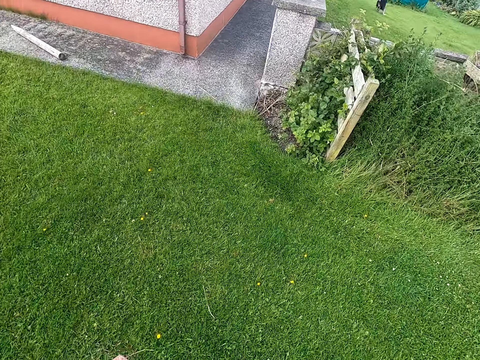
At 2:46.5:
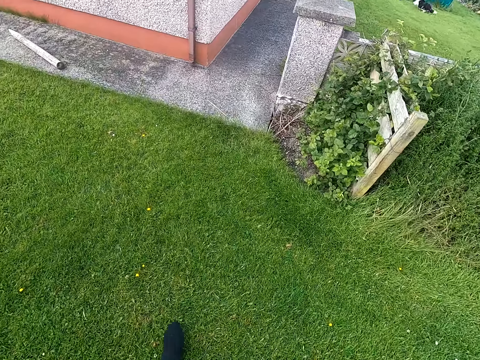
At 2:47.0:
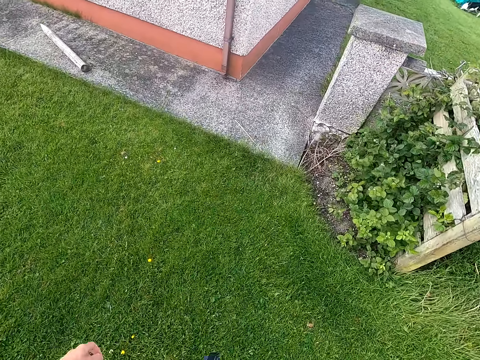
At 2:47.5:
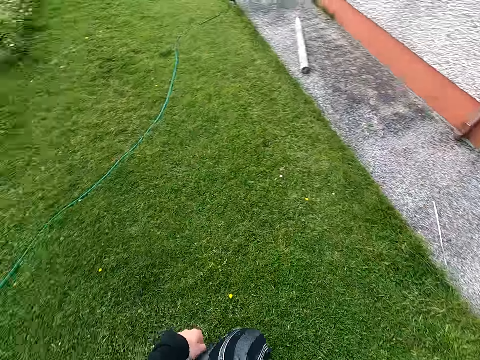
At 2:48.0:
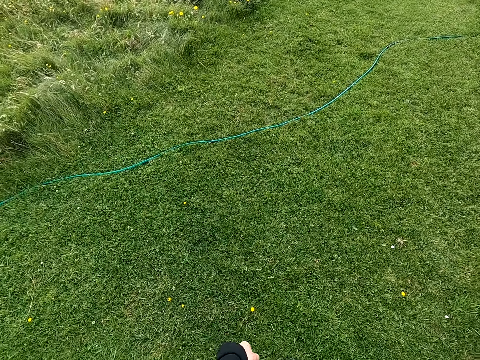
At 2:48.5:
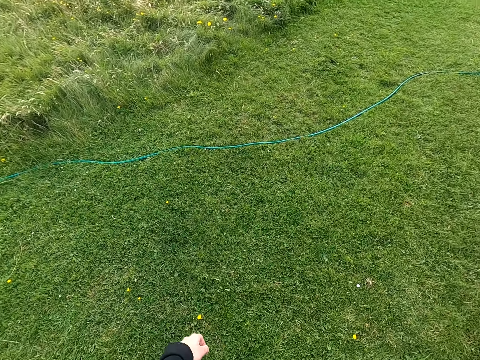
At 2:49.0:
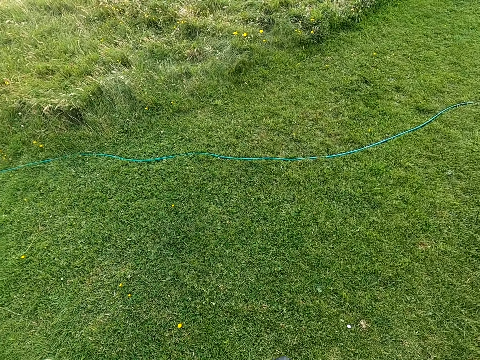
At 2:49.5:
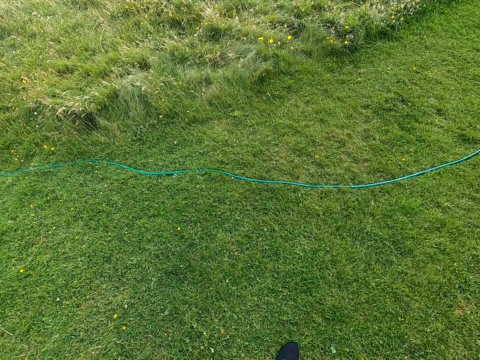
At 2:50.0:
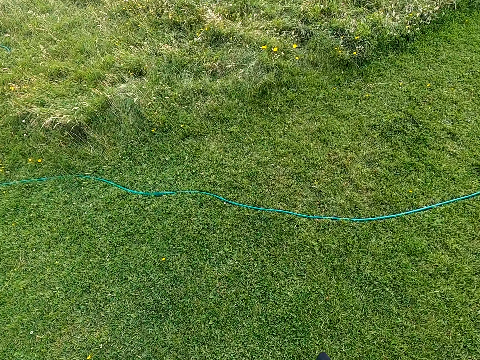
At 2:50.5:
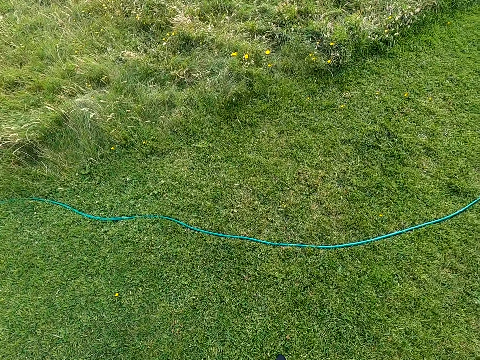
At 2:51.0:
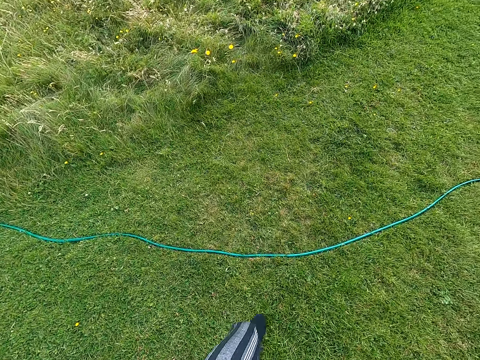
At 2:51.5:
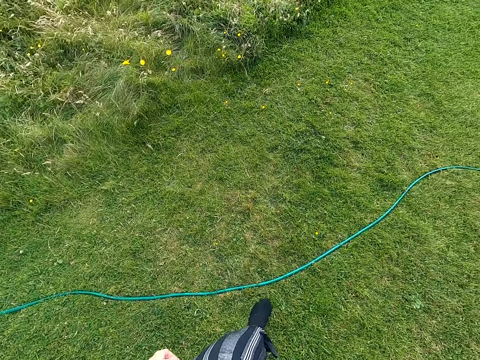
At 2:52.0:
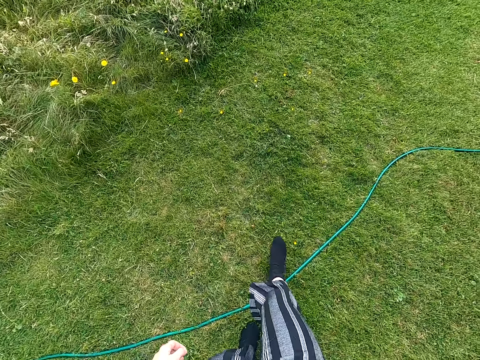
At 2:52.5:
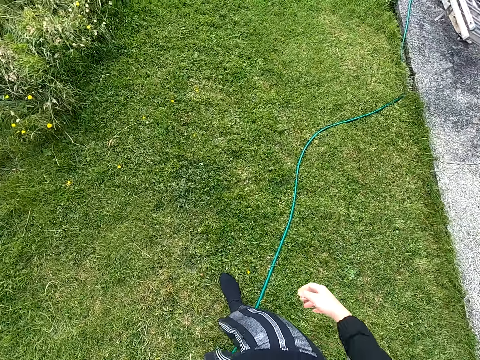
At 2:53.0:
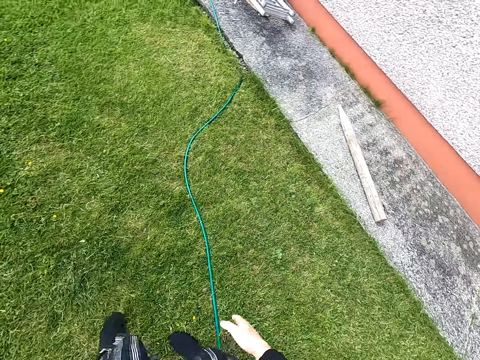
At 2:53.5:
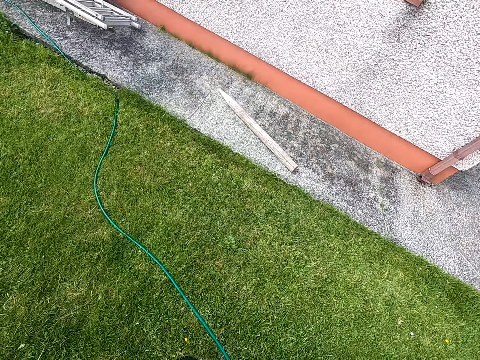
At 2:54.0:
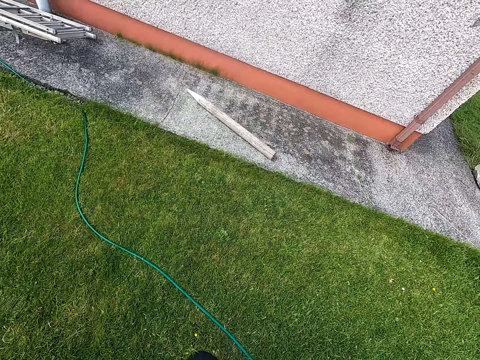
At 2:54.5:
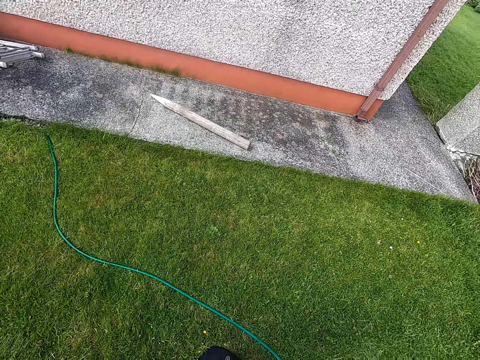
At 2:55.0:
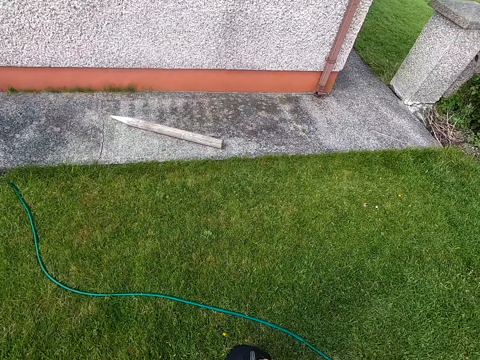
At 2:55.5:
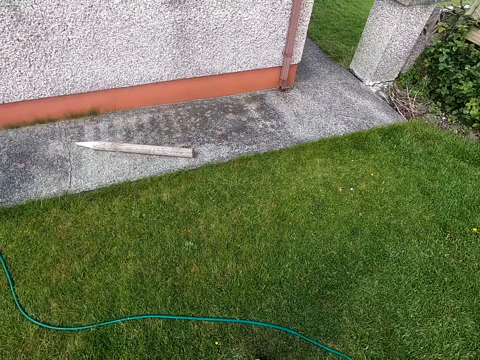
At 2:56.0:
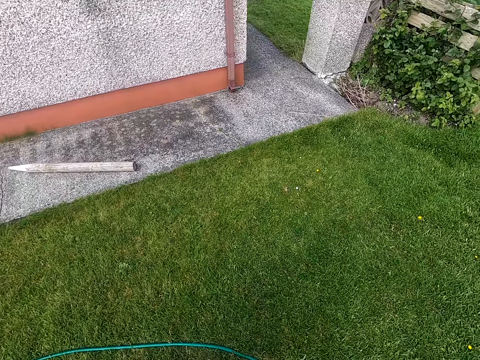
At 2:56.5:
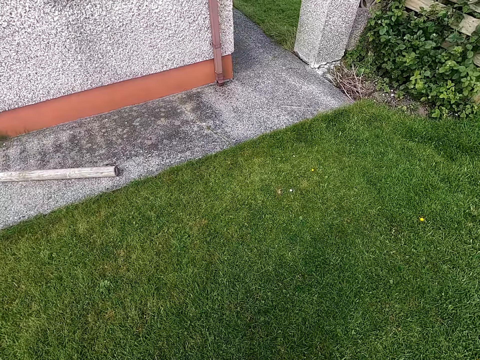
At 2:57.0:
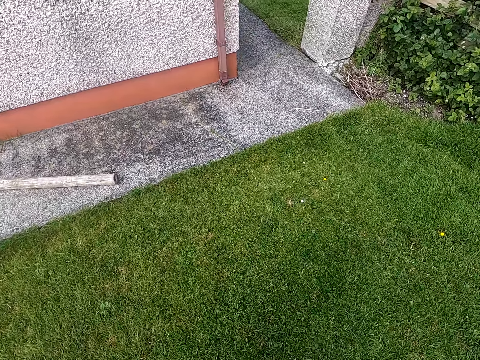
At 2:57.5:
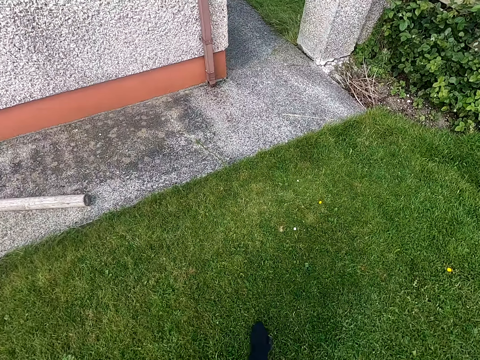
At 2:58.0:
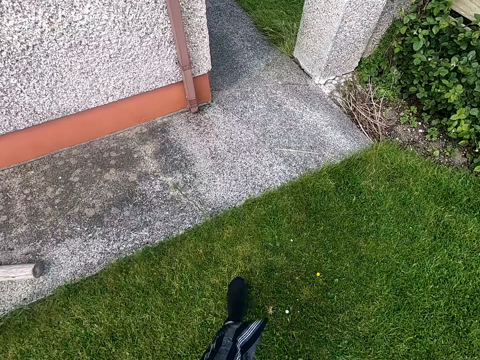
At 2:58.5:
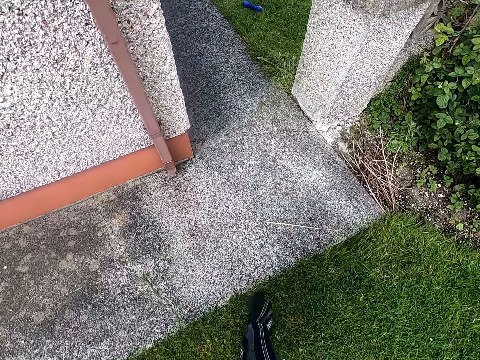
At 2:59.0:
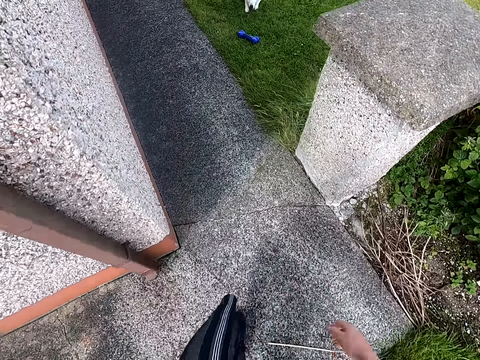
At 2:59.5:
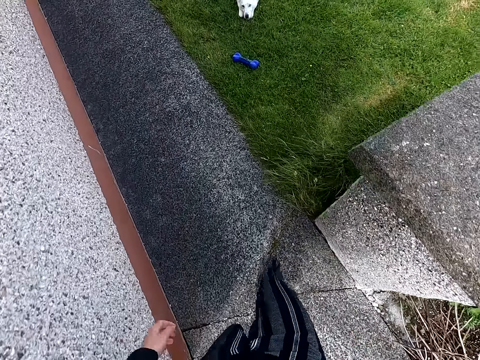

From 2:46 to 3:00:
The camera wearer walks forward. They look around and speak at the dog. They walk along the field. They tap their hand on the leg and speak at the dog. They look around the field. They walk forward.

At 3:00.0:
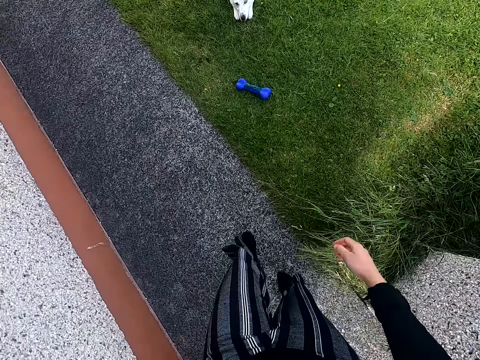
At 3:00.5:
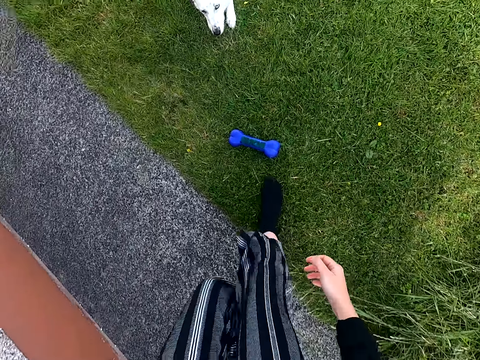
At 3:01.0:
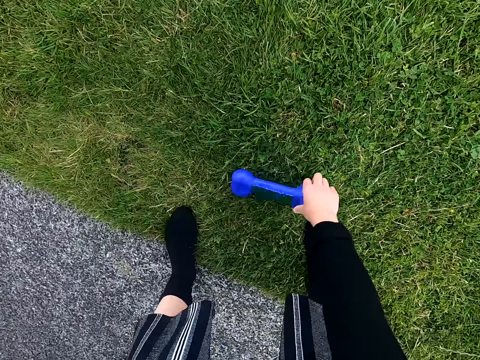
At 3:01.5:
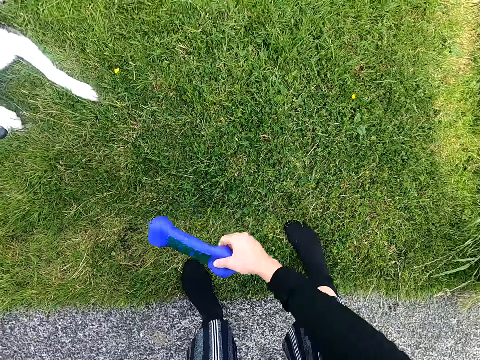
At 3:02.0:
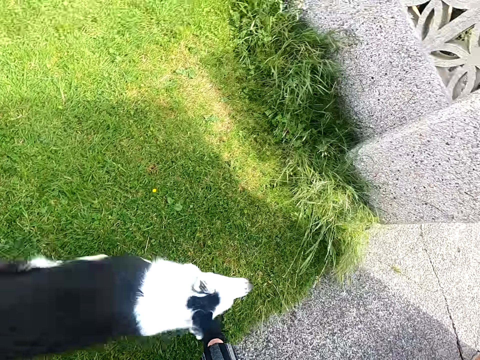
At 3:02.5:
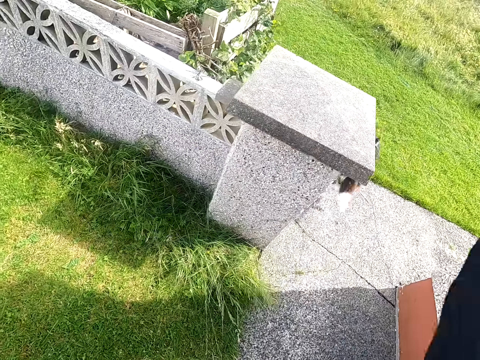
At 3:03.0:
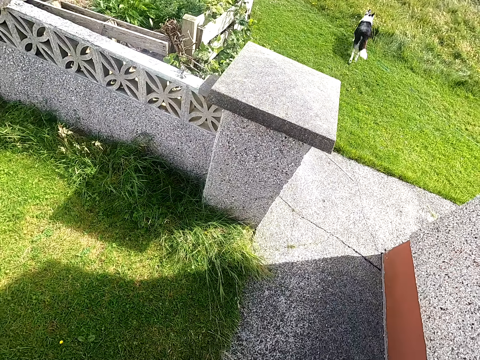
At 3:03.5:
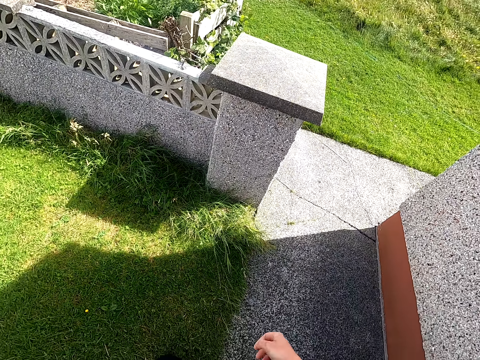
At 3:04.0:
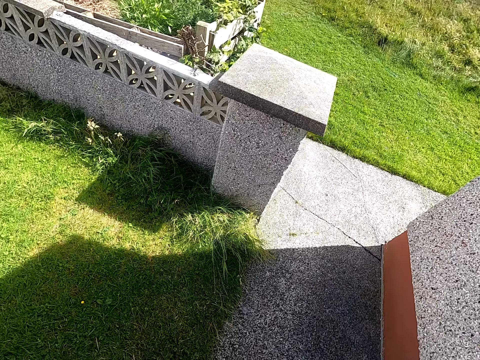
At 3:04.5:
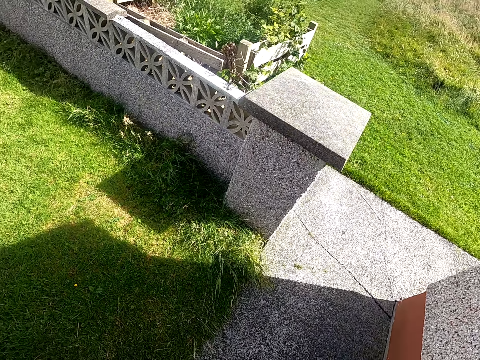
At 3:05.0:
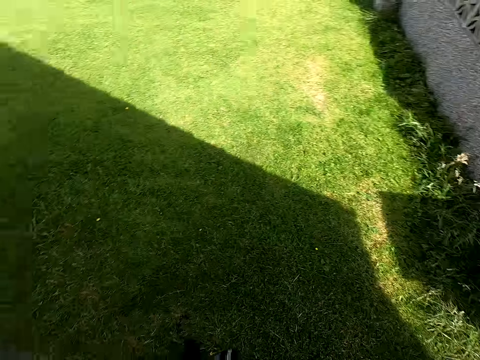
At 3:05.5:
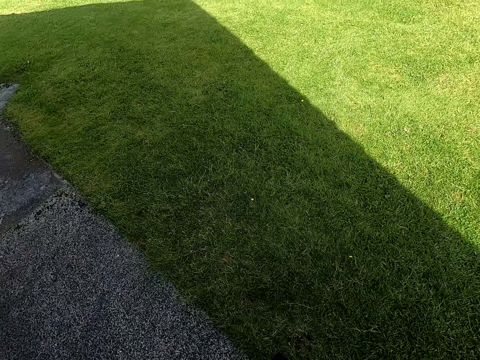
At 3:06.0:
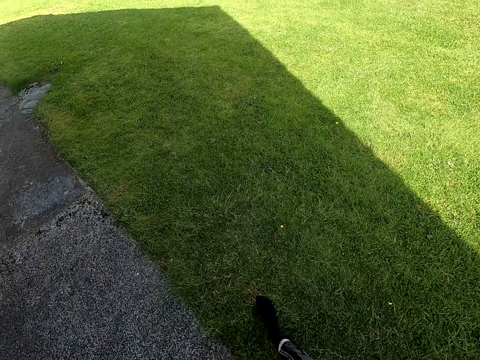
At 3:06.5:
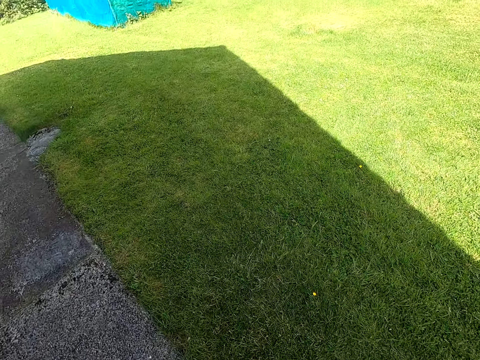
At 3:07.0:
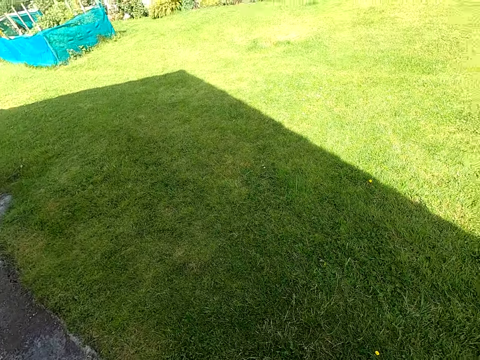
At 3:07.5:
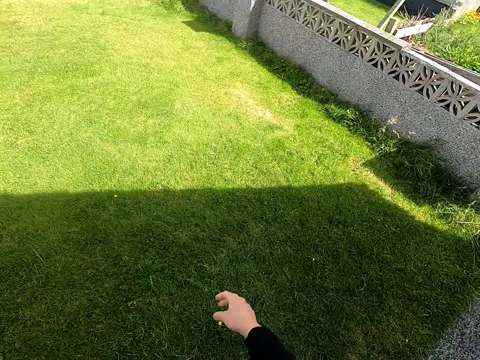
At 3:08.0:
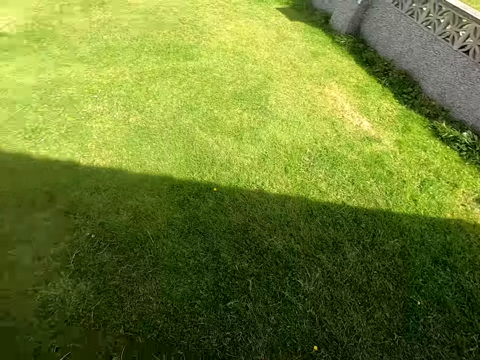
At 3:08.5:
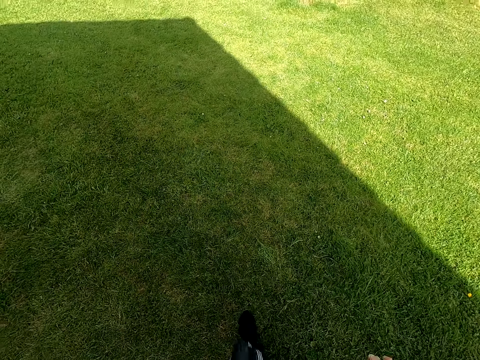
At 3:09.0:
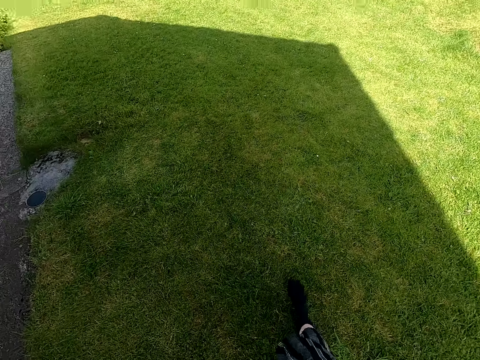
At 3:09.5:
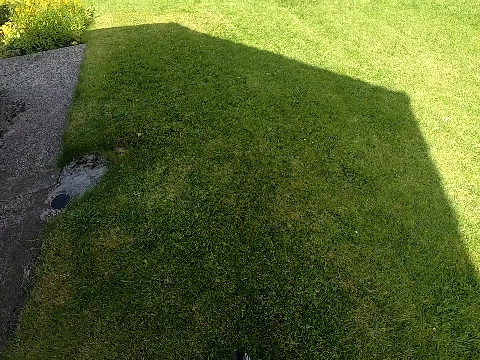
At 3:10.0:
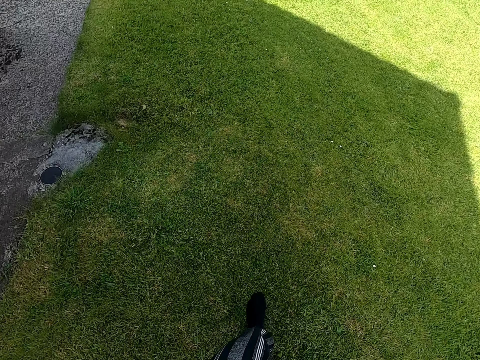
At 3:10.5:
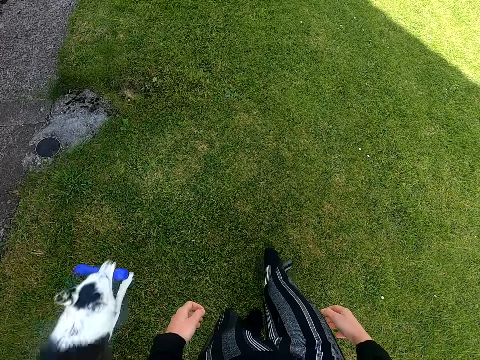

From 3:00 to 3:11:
The camera wearer picks up a toy on the field. They throw the toy in the field. They turn around. They move forward. They walk forward in the field.

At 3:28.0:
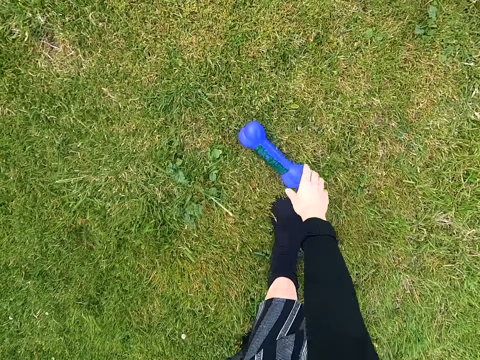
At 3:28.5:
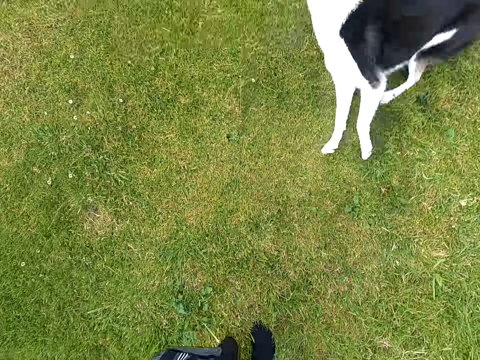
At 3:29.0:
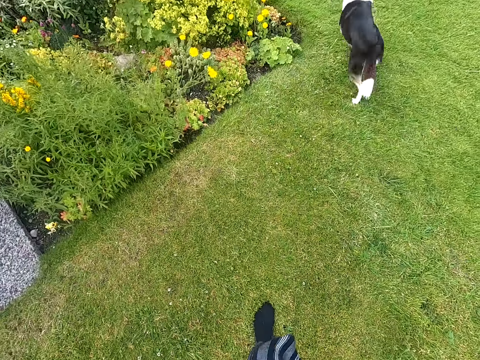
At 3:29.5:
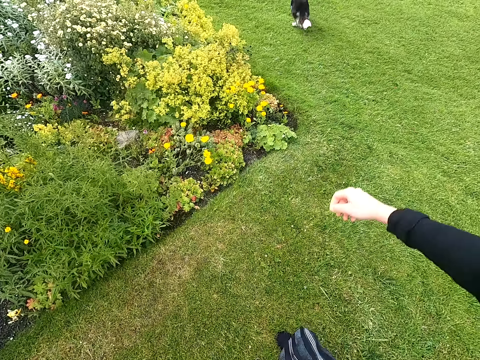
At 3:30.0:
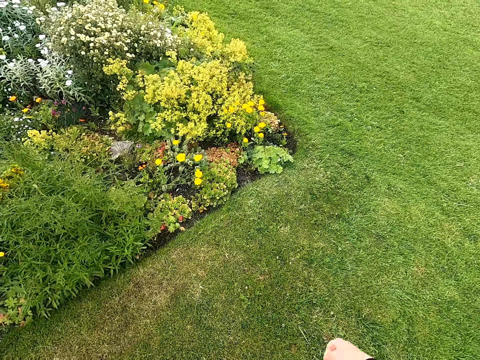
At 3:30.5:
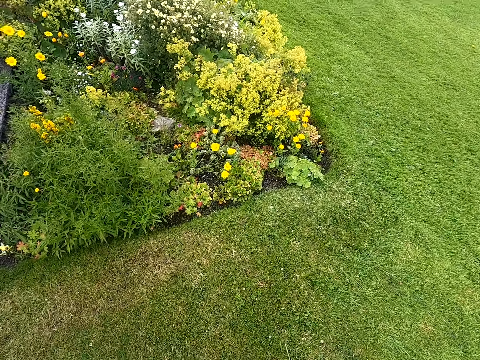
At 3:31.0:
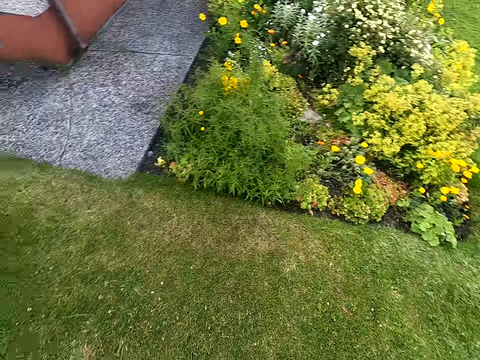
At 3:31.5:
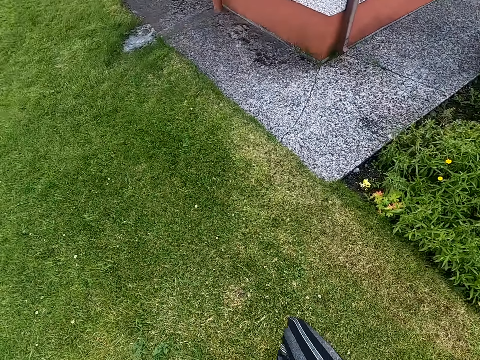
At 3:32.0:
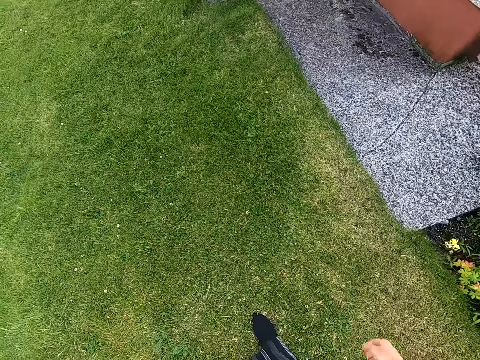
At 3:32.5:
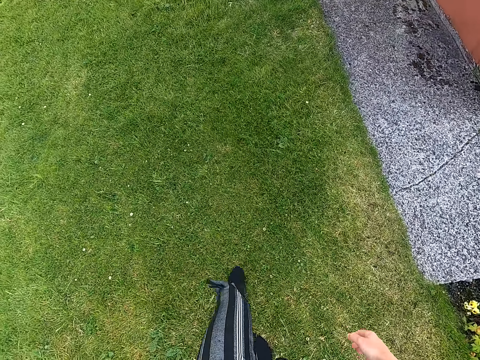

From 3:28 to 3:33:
The camera wearer walks forward. They collect a toy from her dog. They throw the toy in the field. They turn around. They move forward. They speak to the dog.
